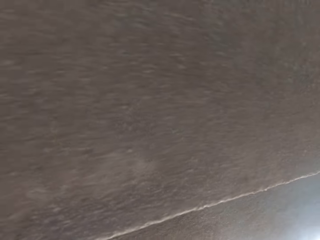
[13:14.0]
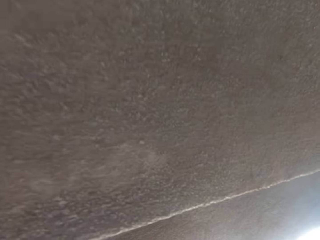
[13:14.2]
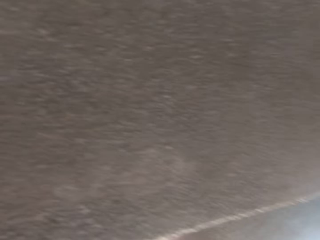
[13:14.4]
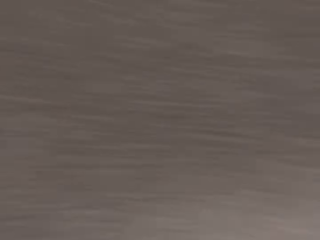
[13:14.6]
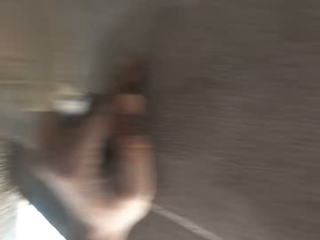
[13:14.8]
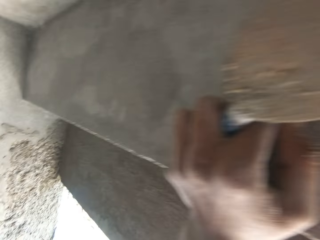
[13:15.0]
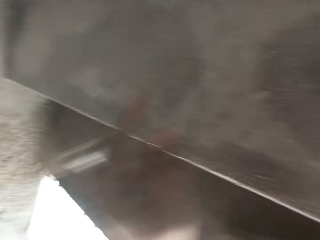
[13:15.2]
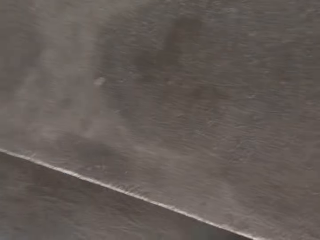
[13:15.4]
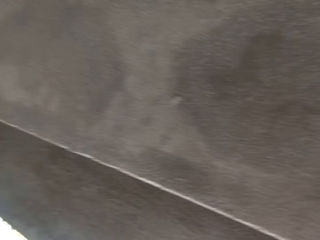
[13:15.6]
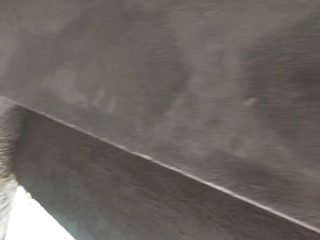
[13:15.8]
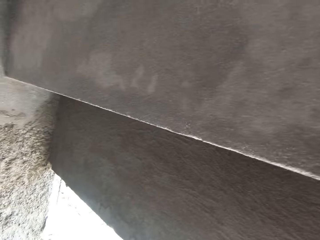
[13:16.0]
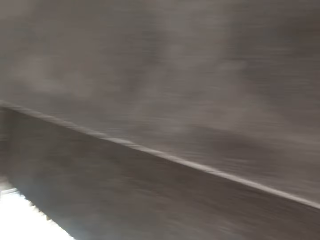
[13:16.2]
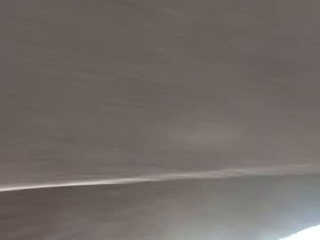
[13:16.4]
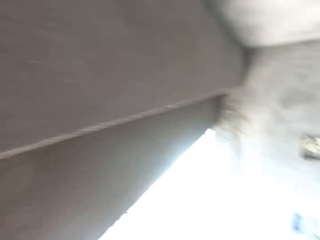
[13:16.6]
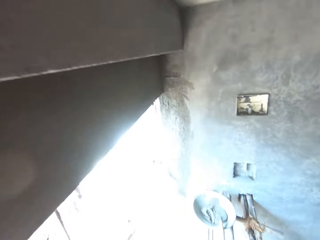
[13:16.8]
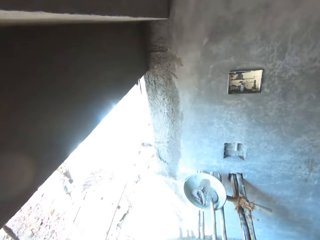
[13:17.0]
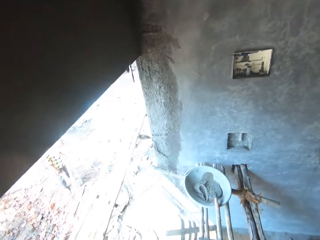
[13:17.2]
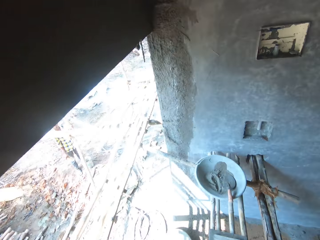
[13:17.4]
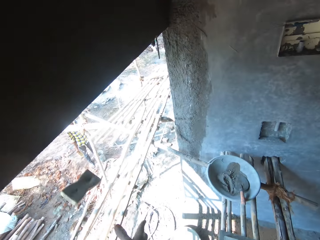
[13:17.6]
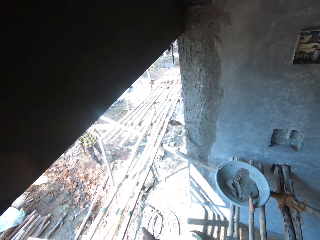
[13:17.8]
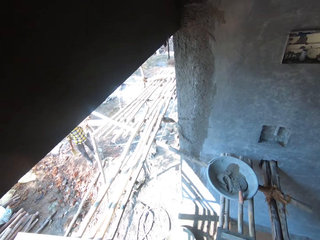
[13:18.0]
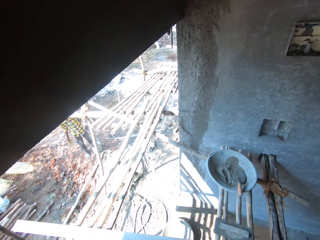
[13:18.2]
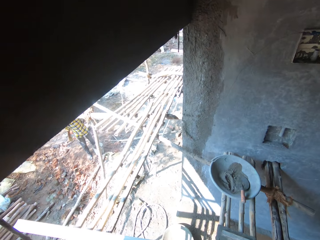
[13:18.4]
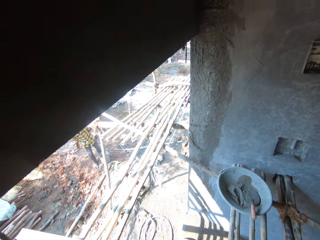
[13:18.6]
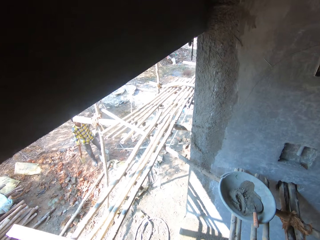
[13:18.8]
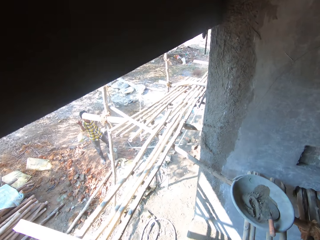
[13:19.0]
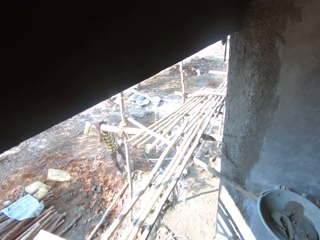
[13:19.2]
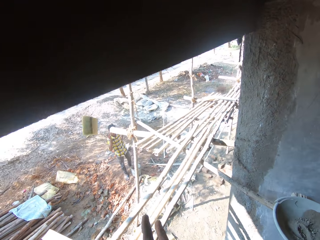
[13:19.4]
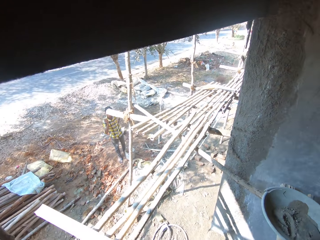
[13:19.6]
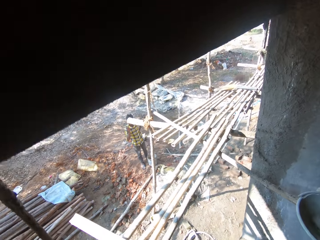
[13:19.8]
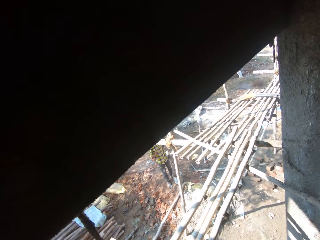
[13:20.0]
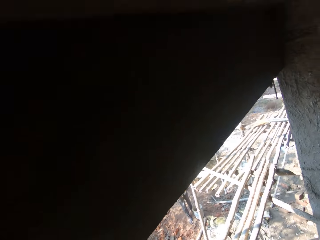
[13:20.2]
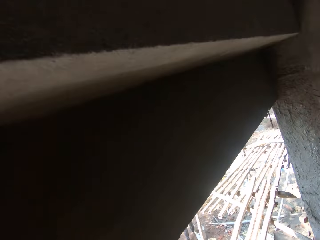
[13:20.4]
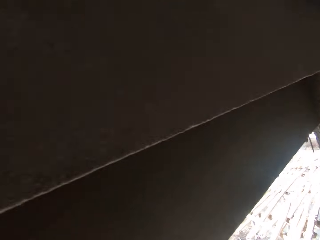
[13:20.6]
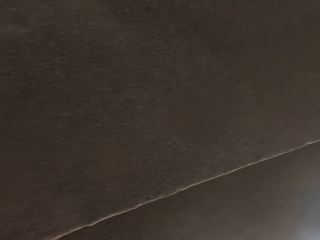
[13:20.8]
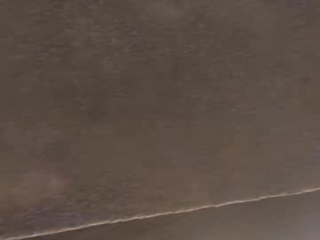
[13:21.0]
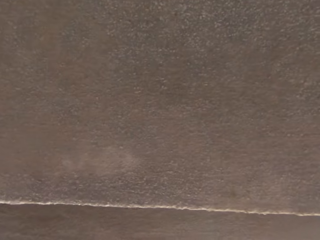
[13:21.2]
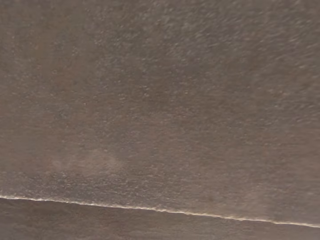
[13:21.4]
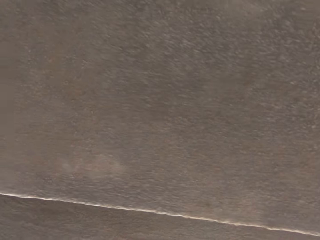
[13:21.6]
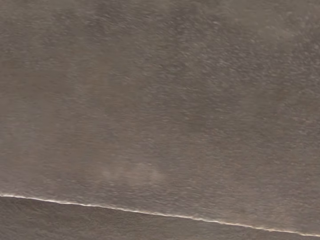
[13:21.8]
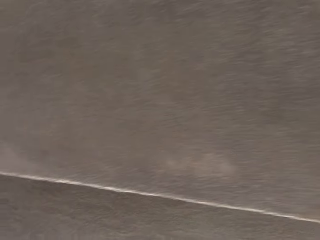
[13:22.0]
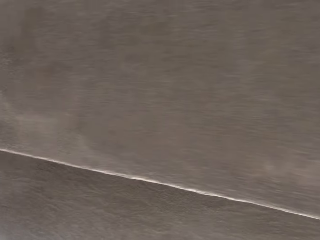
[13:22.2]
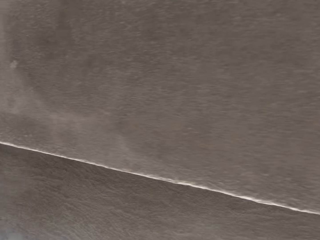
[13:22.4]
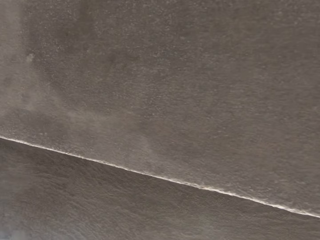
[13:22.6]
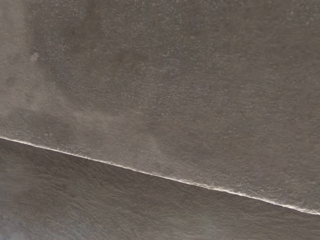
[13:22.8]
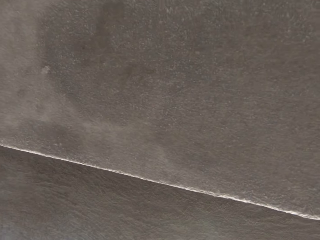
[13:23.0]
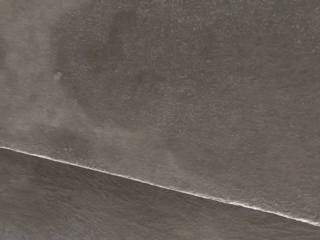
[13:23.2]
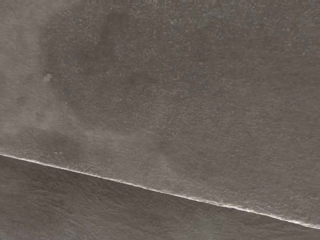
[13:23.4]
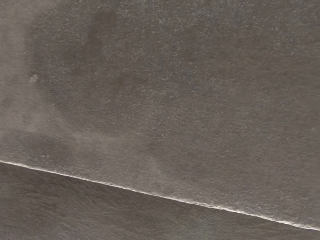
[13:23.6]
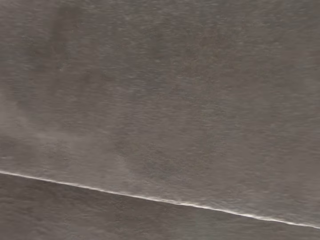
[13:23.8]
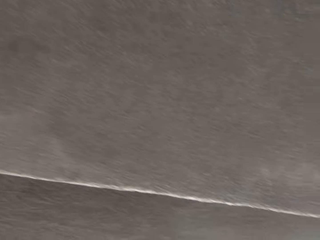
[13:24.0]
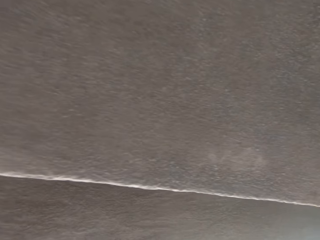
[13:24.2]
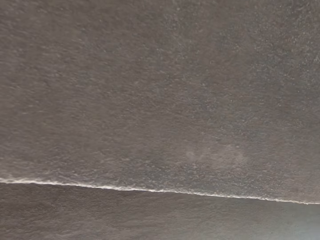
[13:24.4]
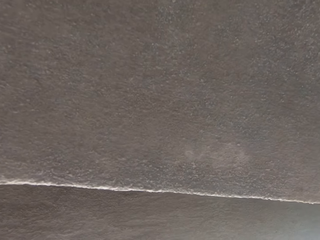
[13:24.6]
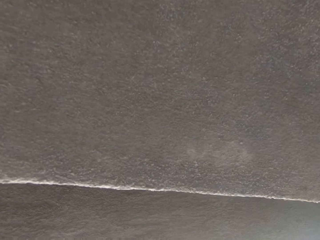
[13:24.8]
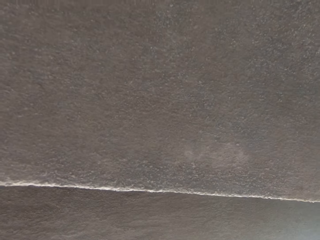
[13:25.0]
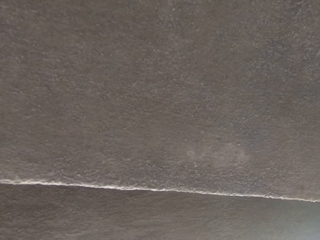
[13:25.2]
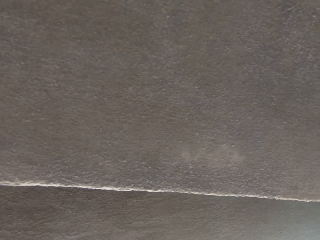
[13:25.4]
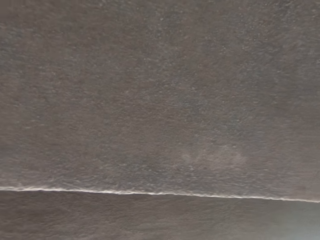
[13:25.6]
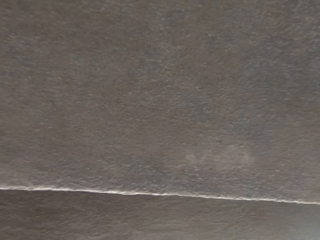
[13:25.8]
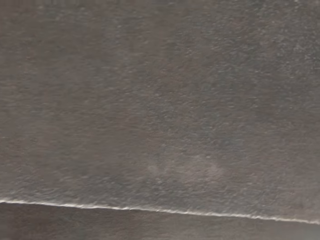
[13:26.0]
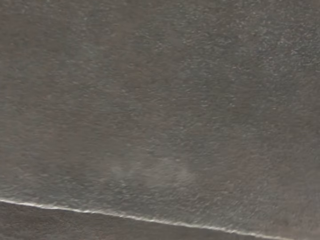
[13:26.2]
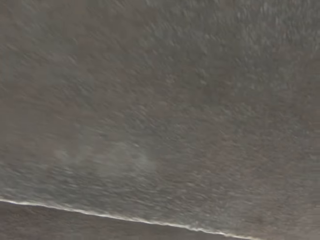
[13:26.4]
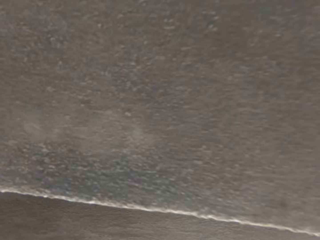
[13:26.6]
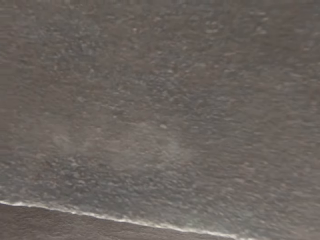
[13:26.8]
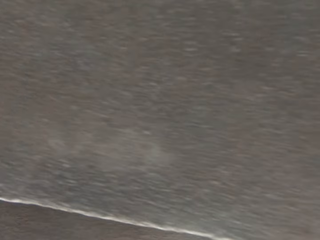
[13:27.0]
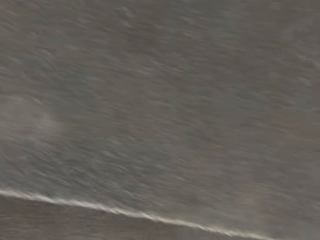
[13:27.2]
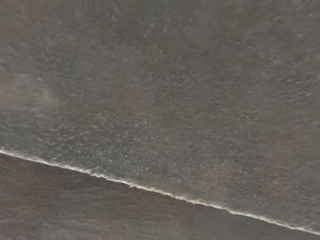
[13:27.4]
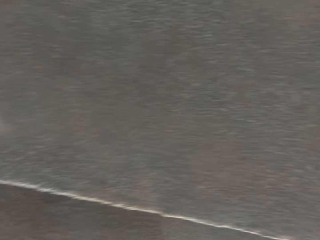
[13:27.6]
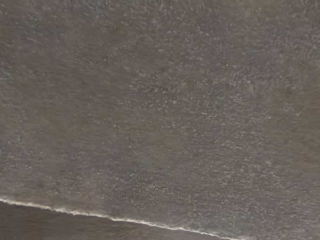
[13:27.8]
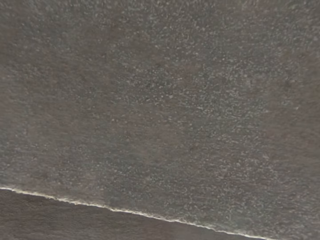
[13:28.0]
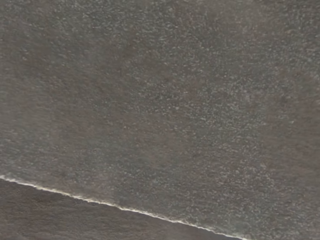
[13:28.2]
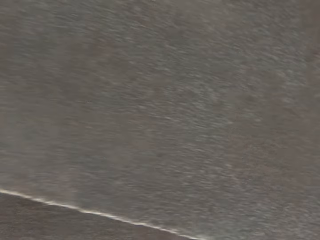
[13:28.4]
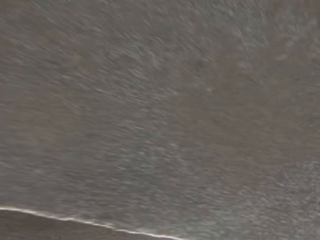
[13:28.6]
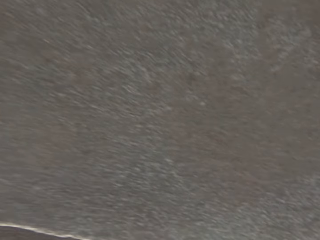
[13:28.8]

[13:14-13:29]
The camera wearer throws the foam to the ground with his right hand. A man throws the foam to the camera wearer with his right hand. The camera wearer catches the foam with his right hand. He wipes the concrete wall.

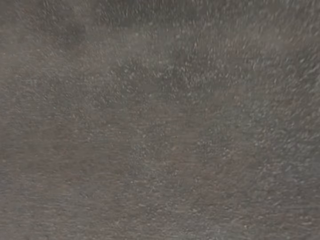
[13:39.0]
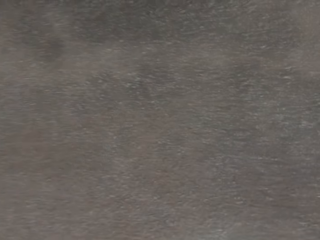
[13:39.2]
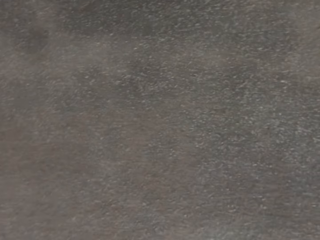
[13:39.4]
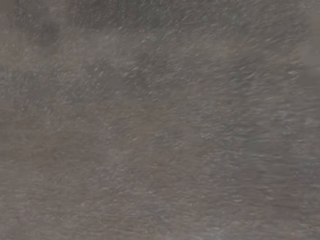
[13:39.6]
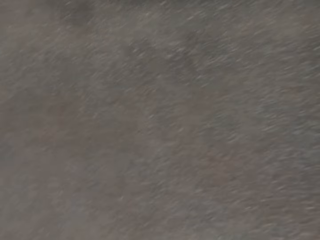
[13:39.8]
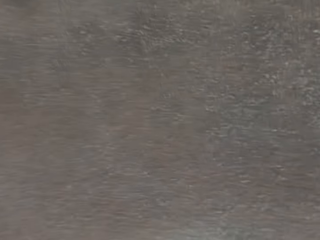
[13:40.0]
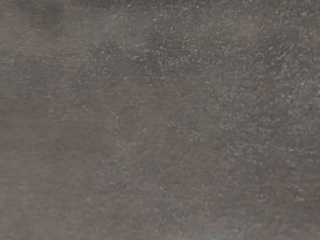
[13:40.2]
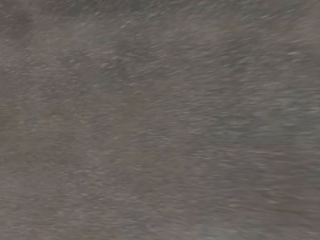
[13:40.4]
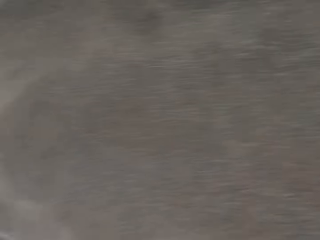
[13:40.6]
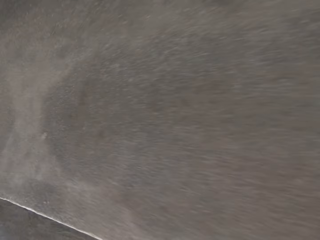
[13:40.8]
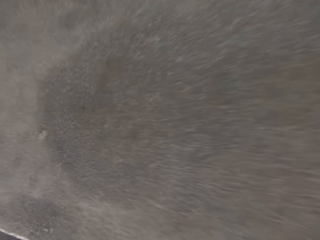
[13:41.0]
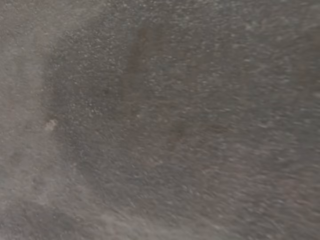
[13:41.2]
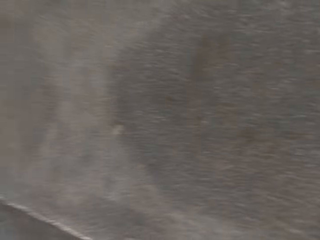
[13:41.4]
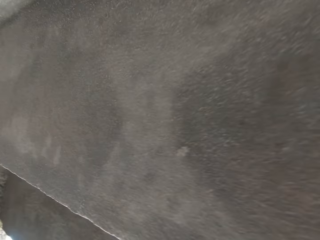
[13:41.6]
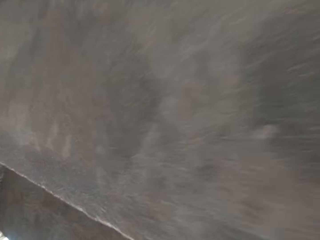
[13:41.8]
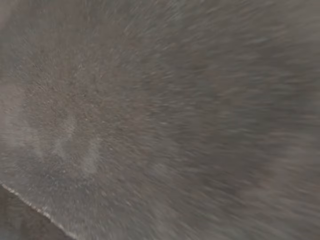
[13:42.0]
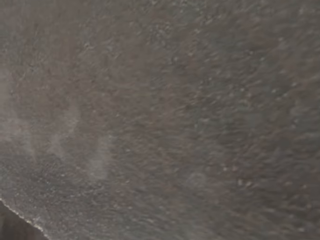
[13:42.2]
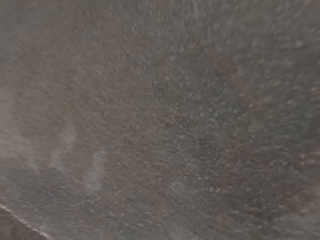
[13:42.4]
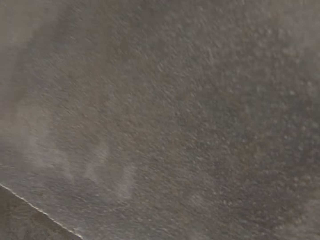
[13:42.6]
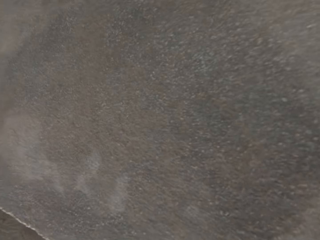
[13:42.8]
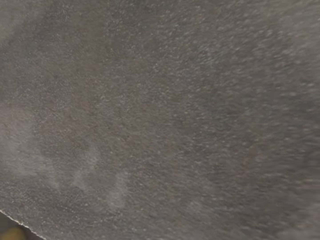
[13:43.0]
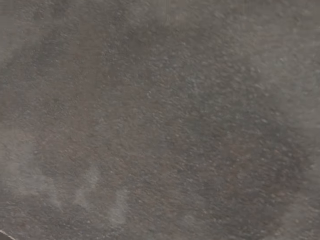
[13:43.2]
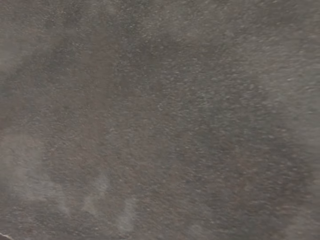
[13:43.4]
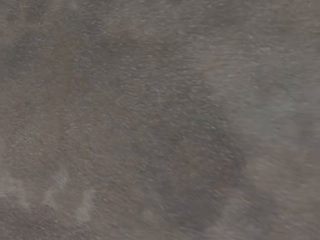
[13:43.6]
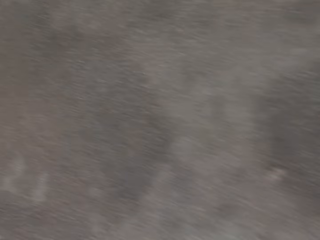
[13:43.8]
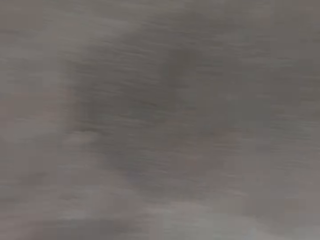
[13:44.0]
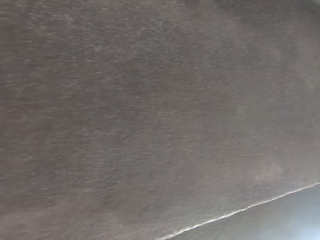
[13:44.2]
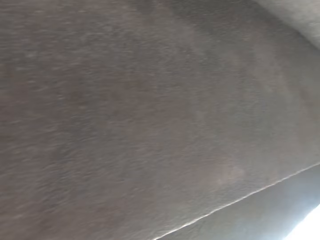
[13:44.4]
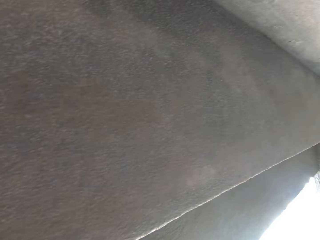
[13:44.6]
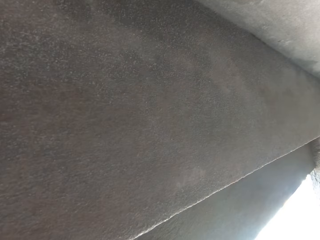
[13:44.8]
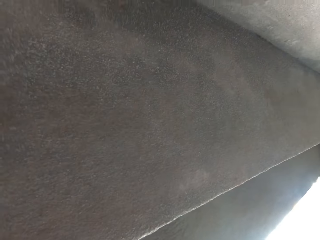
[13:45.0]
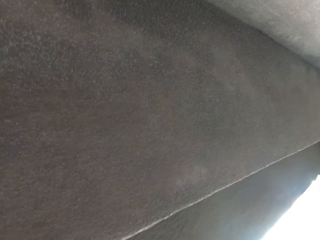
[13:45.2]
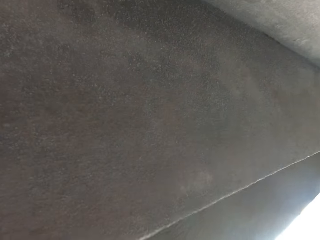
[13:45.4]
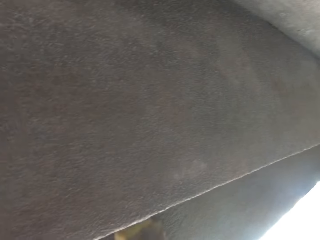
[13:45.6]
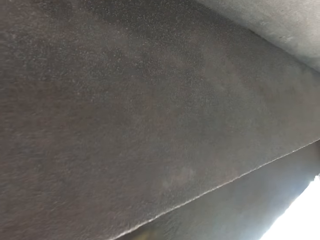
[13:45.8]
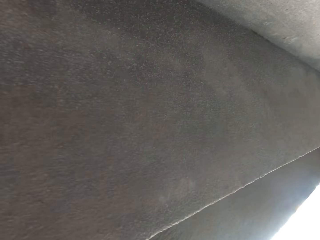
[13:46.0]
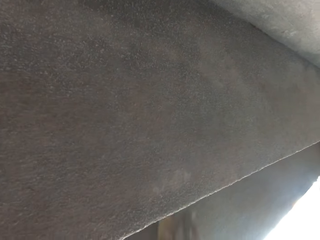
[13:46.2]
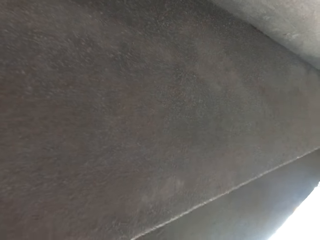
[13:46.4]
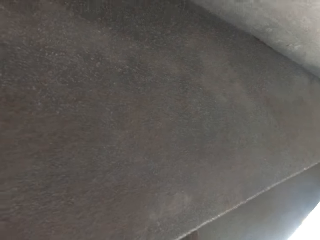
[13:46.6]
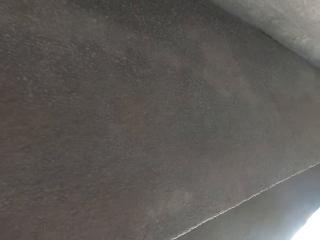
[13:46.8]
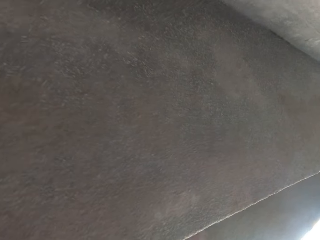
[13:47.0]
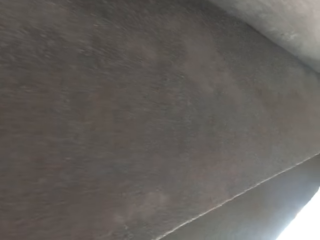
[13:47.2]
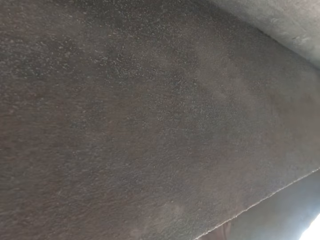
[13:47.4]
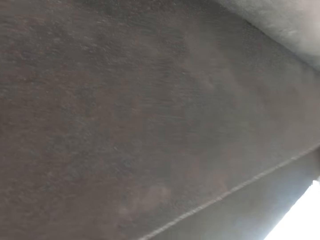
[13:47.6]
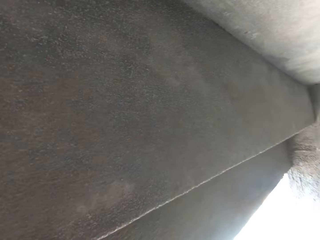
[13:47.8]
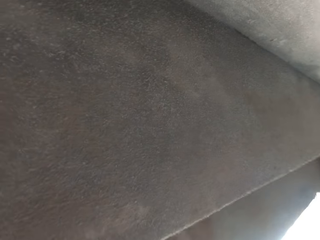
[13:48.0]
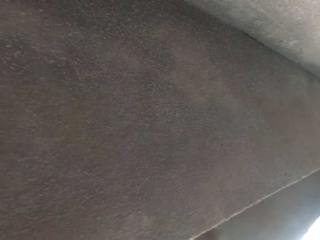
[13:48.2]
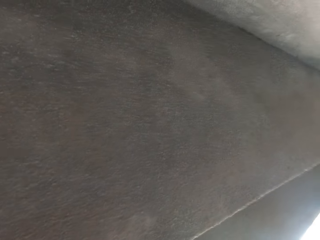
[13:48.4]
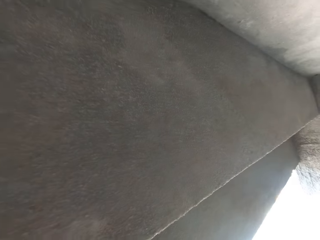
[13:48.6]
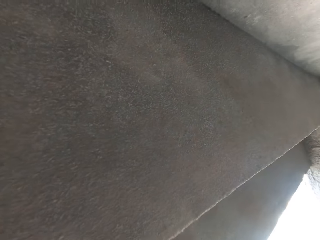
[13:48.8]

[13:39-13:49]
The camera wearer rubs a wall with a foam in his right hand. He looks around.
